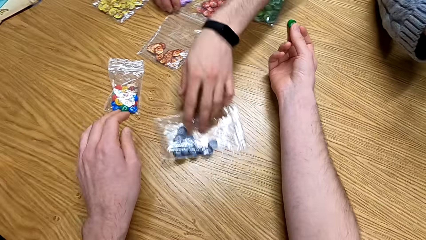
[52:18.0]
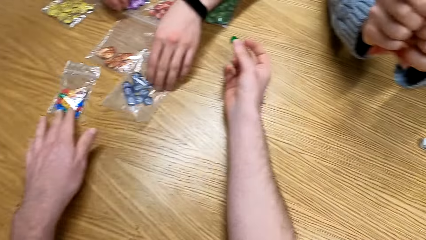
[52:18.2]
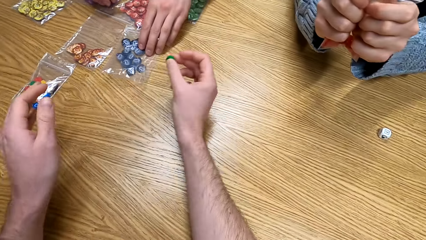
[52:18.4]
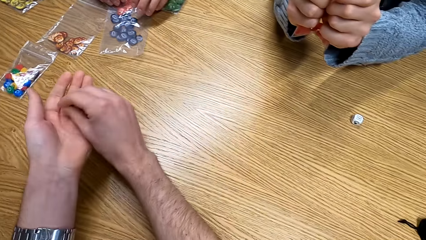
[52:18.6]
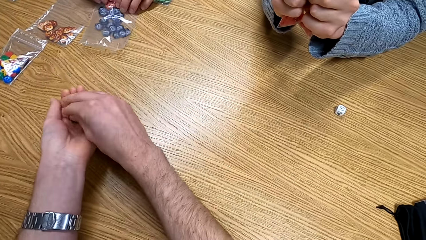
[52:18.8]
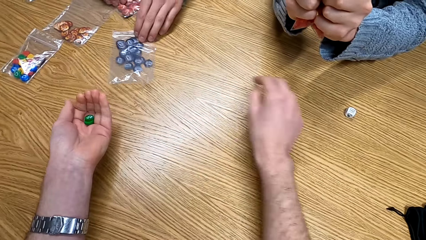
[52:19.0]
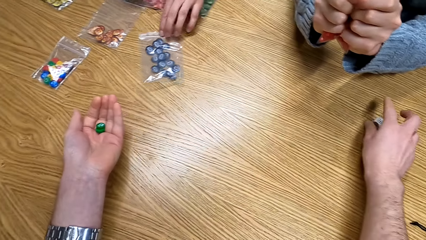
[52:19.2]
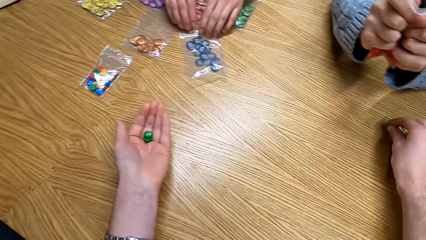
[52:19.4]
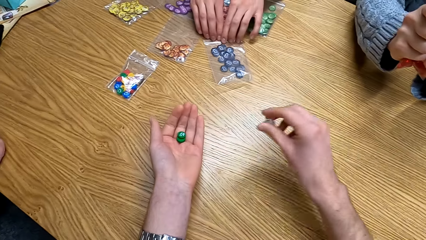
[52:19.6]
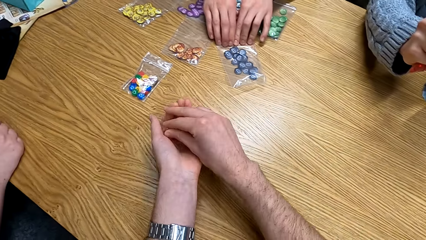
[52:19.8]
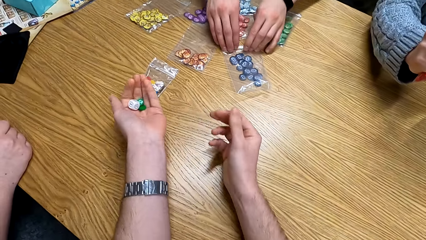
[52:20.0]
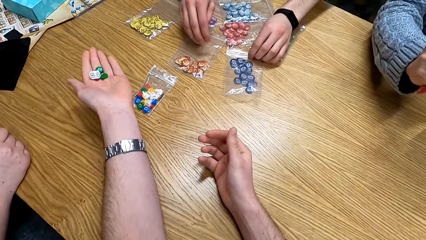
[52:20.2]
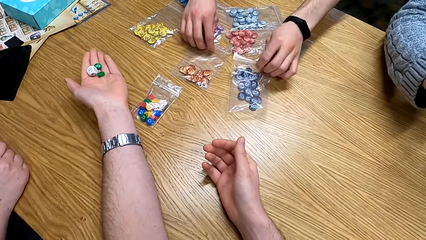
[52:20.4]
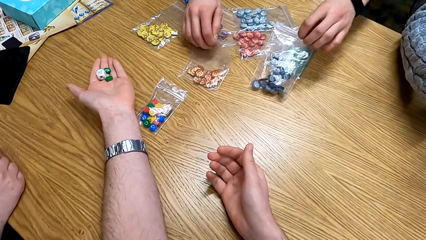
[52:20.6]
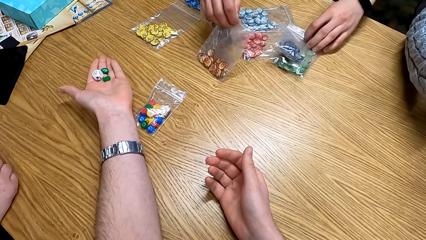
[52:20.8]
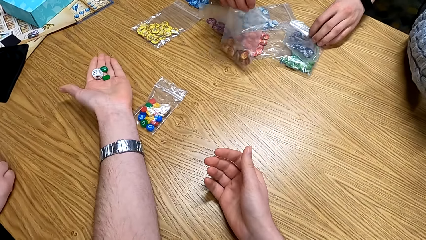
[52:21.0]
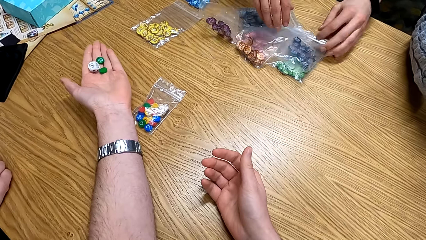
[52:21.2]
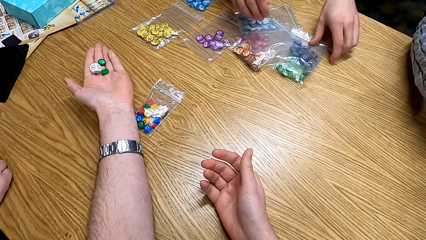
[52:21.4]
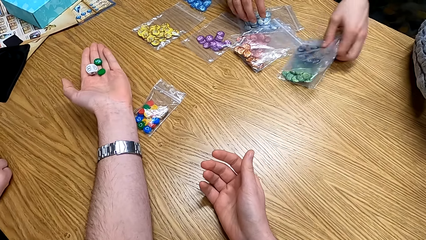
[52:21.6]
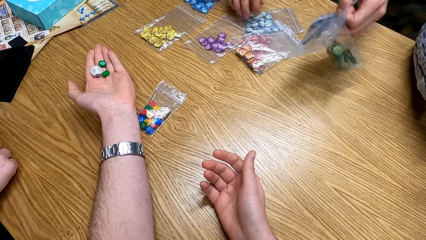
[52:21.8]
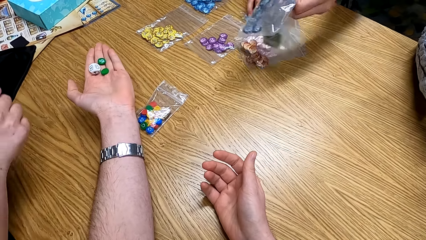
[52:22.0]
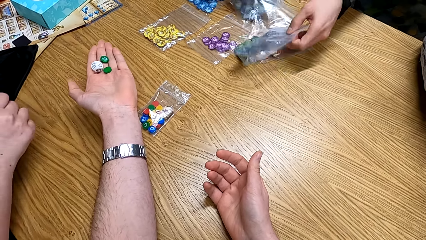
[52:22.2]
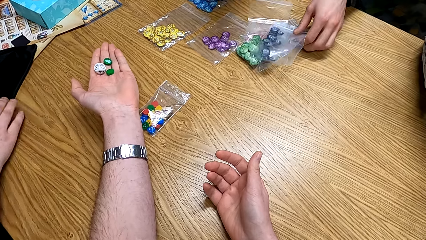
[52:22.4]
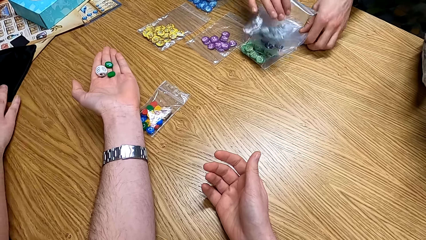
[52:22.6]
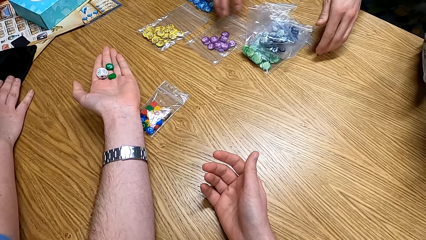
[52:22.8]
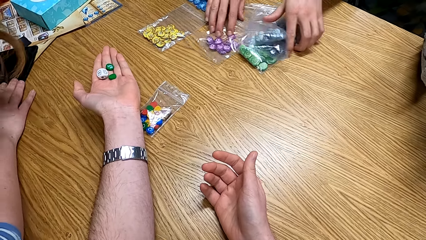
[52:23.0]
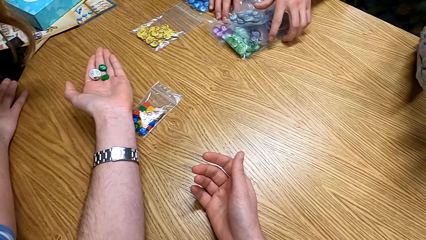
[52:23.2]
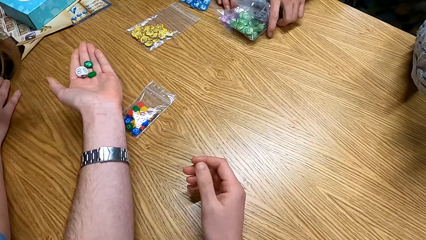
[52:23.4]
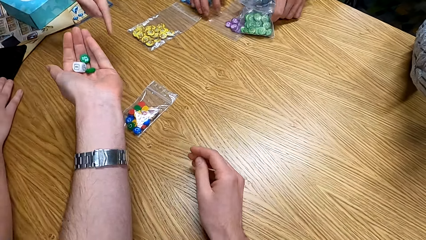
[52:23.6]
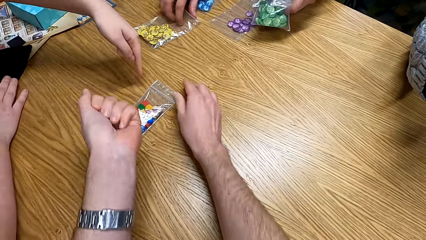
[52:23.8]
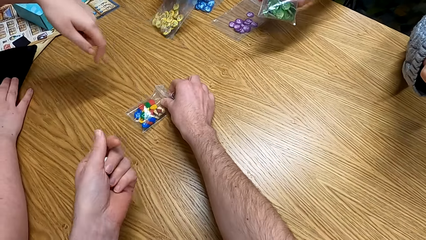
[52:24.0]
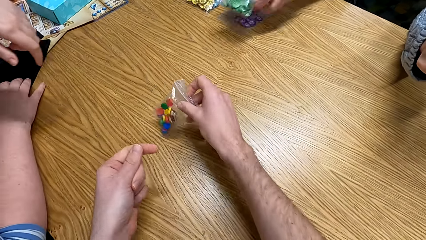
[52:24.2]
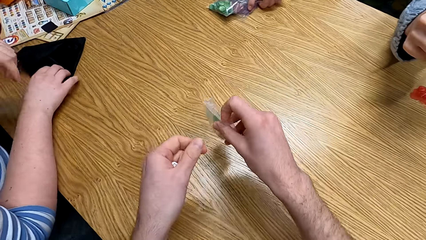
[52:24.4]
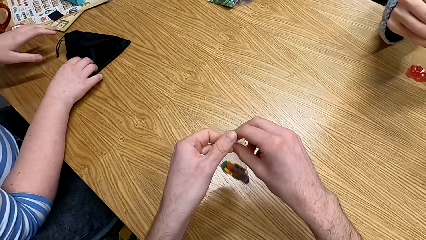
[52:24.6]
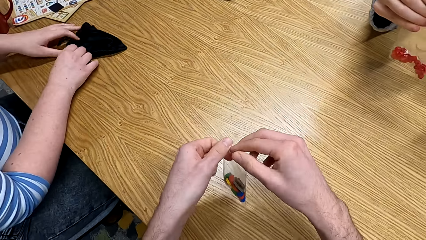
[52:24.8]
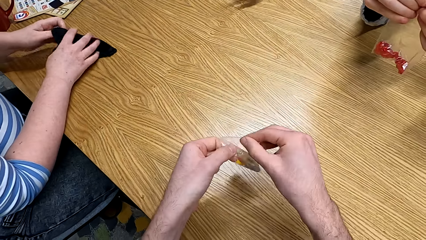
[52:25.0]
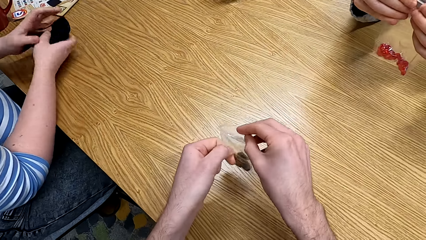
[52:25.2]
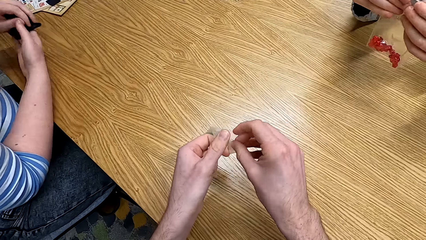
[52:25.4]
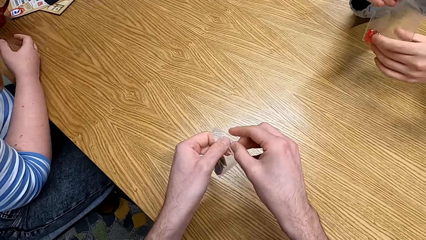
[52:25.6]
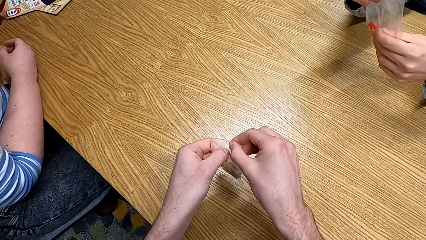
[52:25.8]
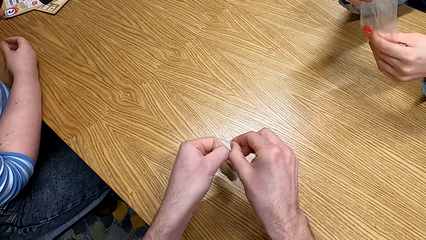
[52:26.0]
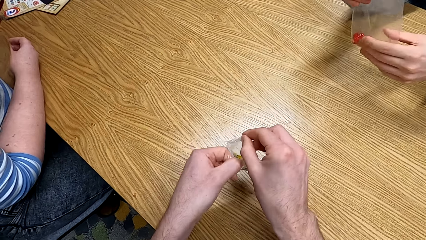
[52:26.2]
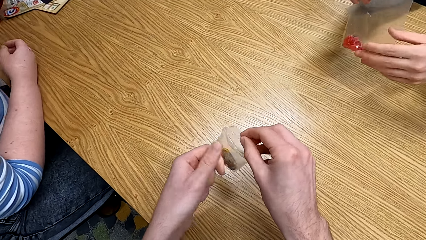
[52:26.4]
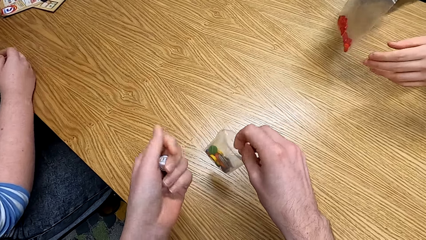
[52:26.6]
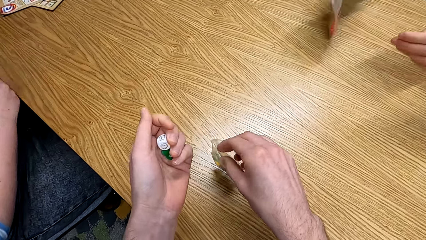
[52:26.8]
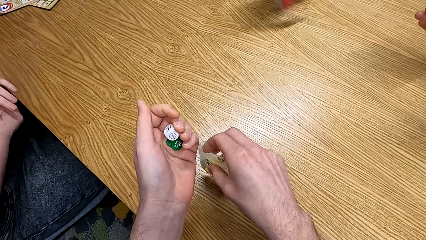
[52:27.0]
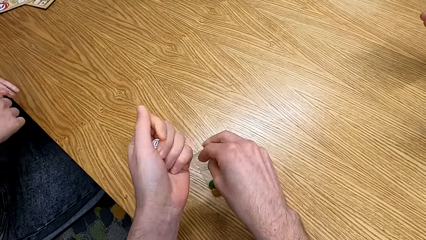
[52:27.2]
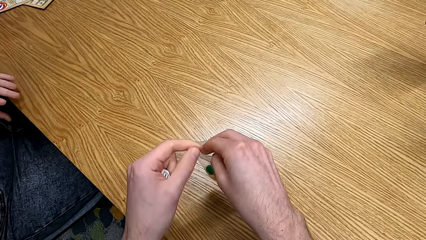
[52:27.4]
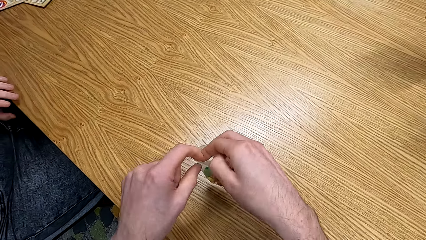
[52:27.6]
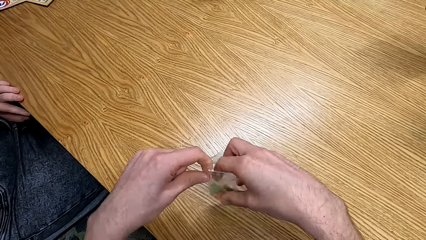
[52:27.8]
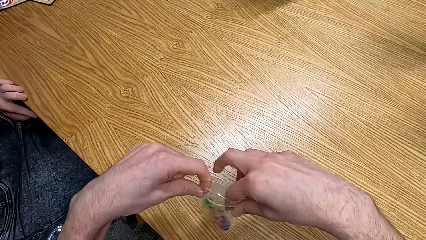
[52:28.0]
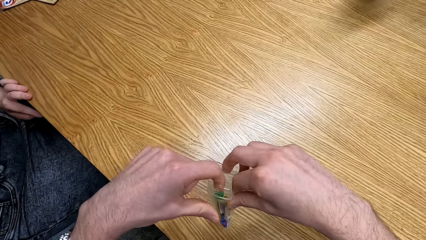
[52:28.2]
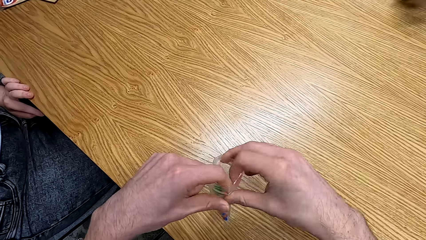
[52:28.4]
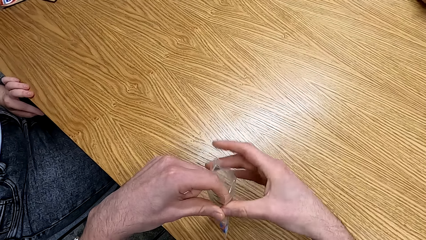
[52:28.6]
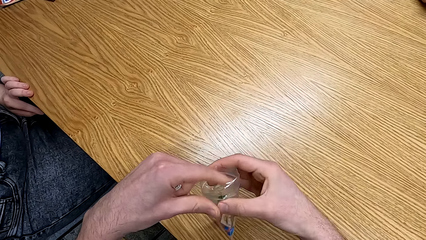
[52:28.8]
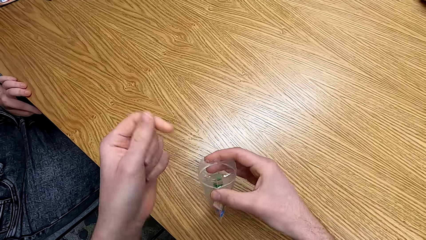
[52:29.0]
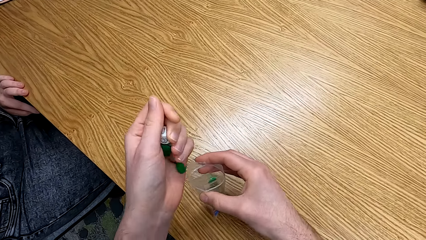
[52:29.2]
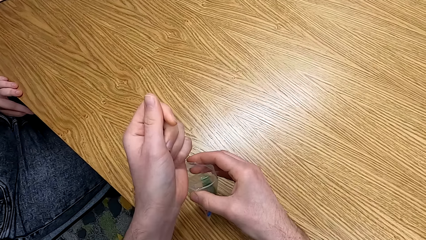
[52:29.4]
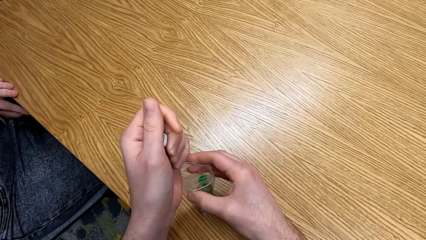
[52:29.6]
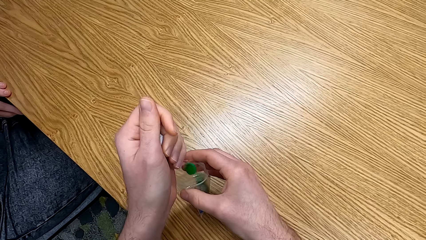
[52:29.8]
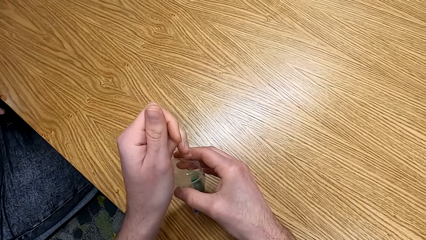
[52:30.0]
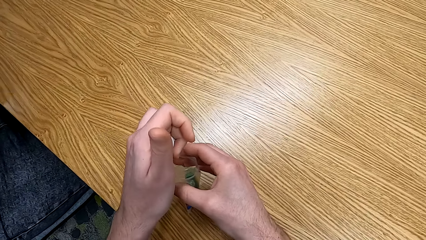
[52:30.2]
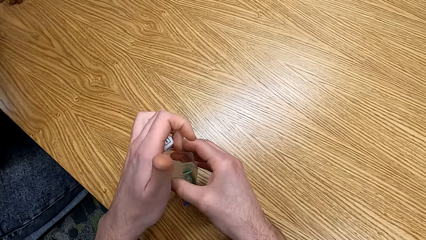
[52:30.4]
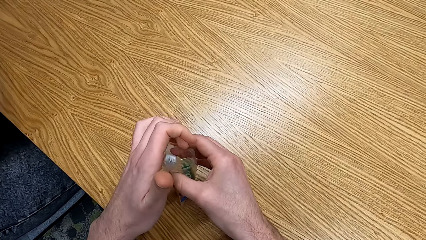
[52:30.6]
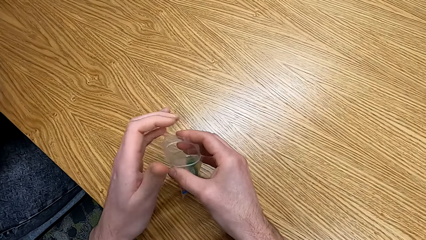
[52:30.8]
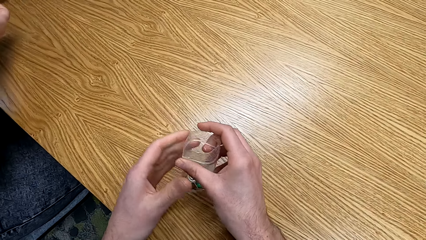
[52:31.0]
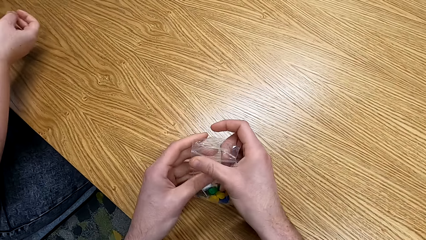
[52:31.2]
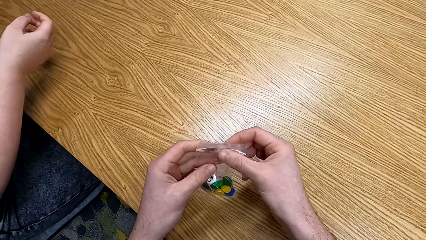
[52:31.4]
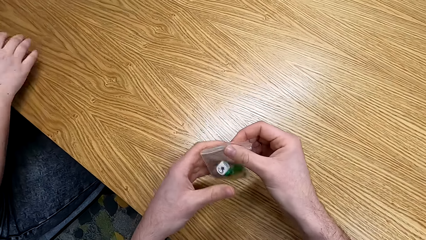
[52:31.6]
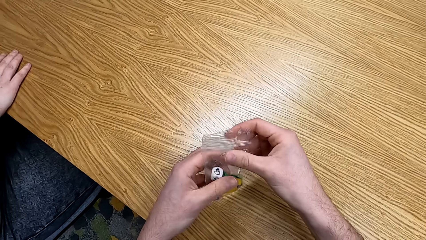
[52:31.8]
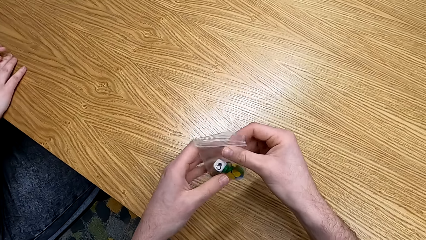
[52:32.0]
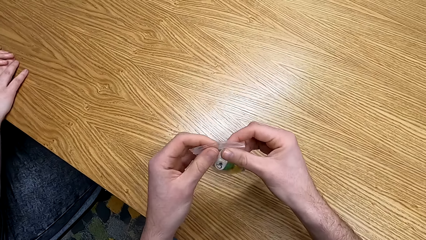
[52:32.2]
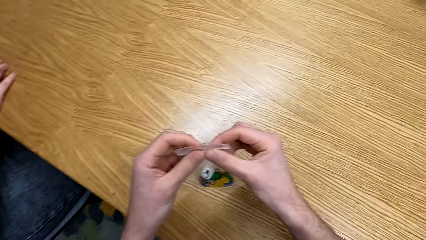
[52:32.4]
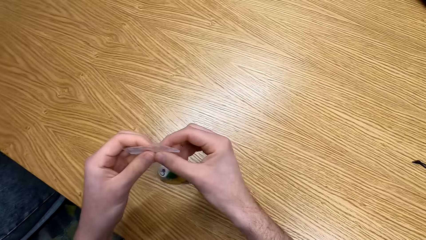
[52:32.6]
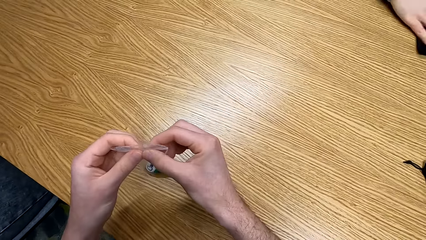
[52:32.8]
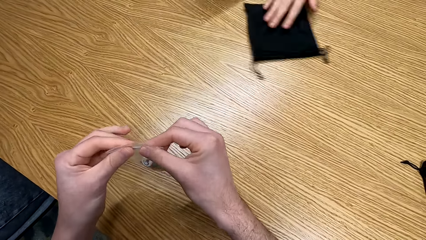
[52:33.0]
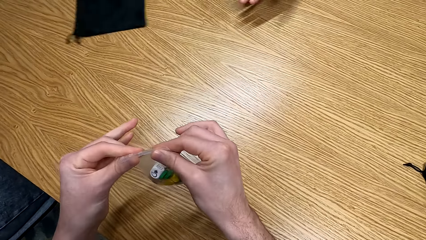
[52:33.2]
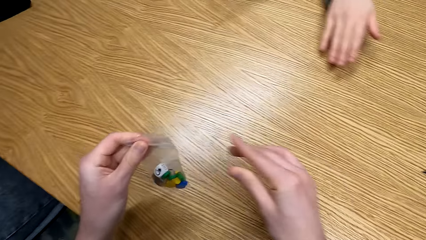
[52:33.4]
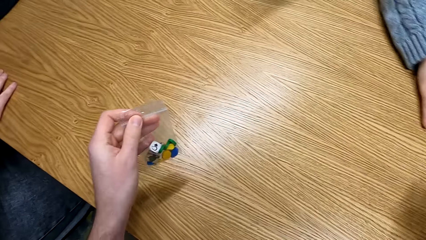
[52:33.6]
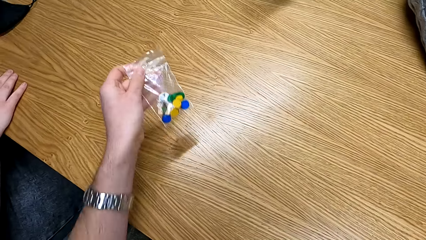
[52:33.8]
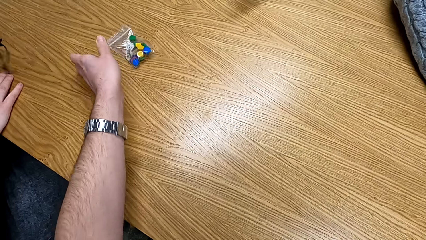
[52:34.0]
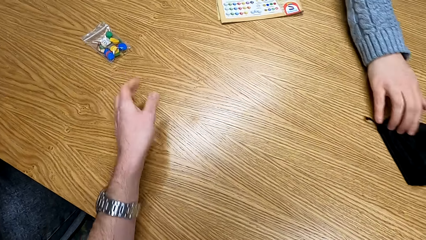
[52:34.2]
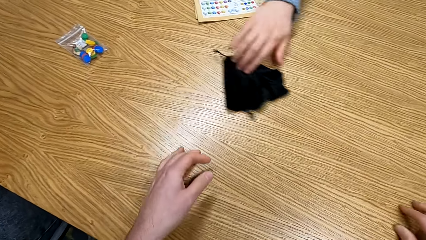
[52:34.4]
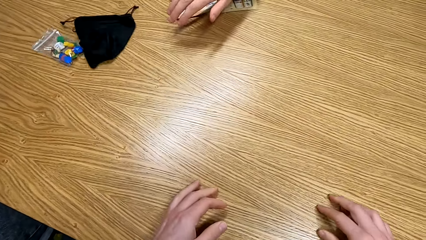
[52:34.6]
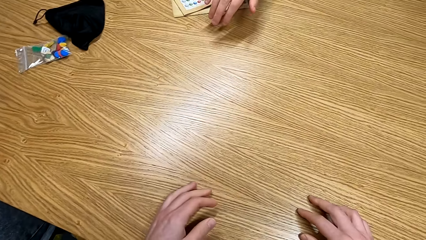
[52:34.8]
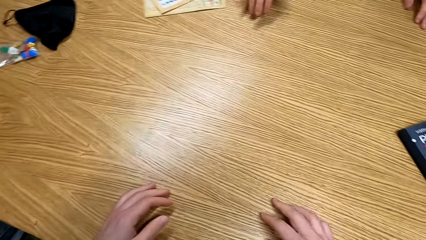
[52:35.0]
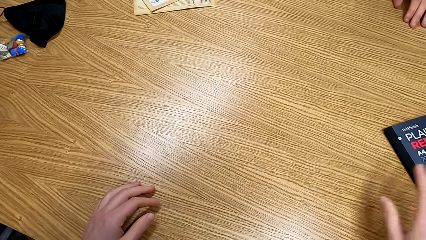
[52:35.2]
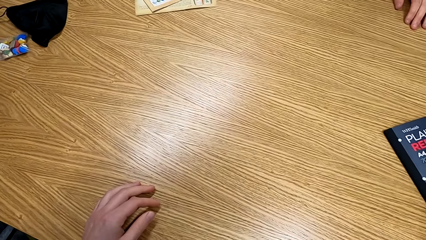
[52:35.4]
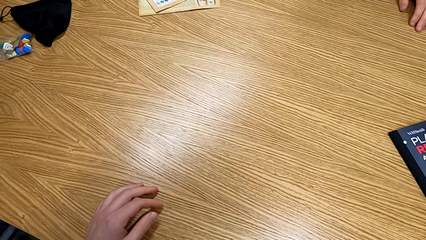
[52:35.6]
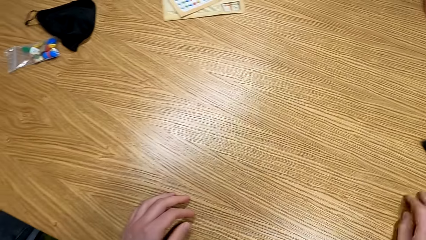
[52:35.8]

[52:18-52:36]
A man picks up the polythene bags. The camera wearer picks up a polythene bag. They put the tokens in the polythene bag.
